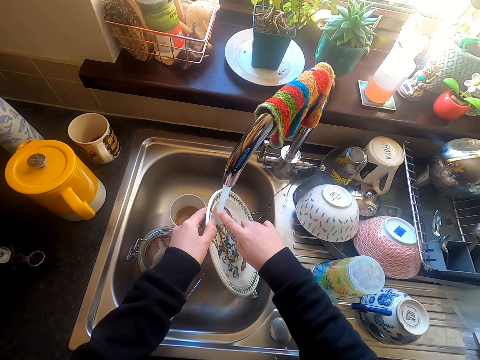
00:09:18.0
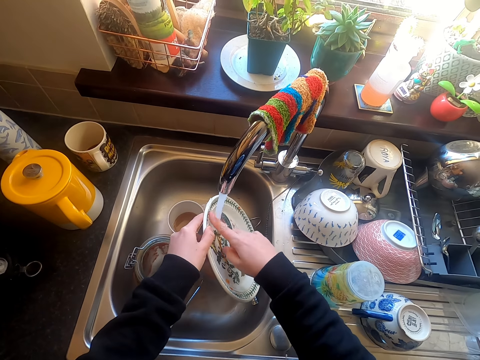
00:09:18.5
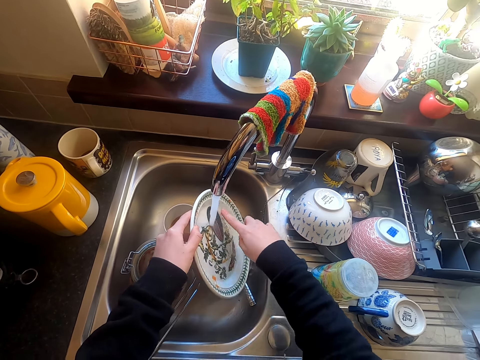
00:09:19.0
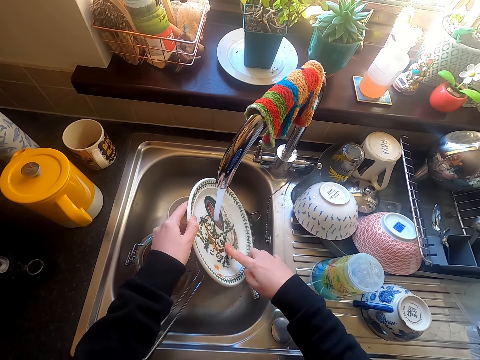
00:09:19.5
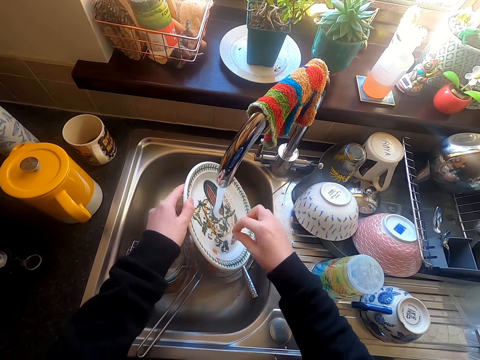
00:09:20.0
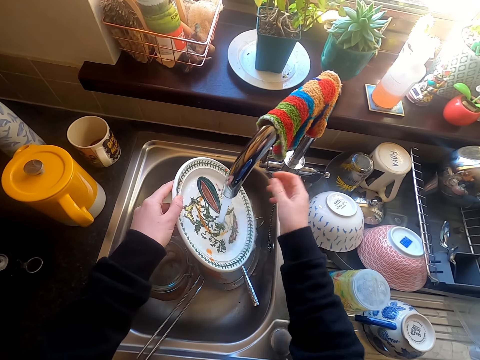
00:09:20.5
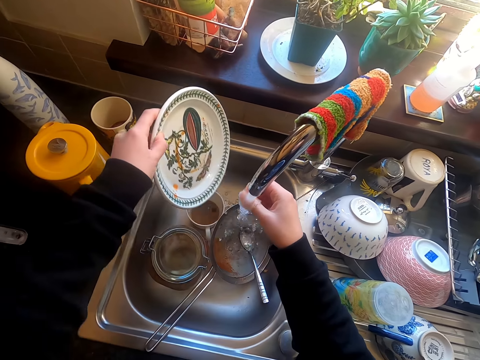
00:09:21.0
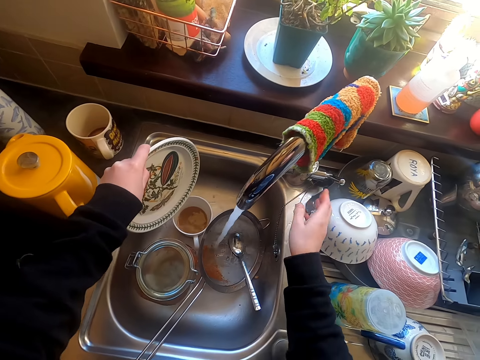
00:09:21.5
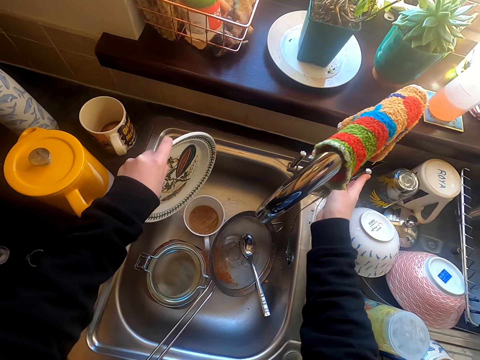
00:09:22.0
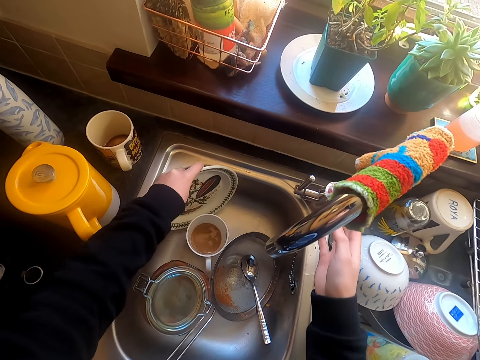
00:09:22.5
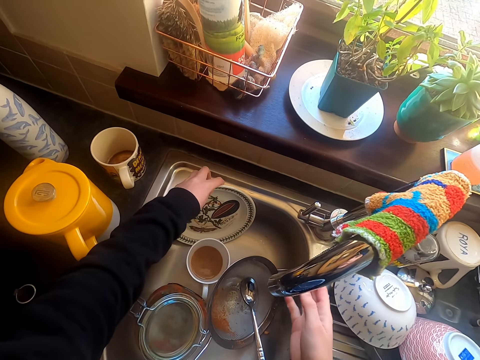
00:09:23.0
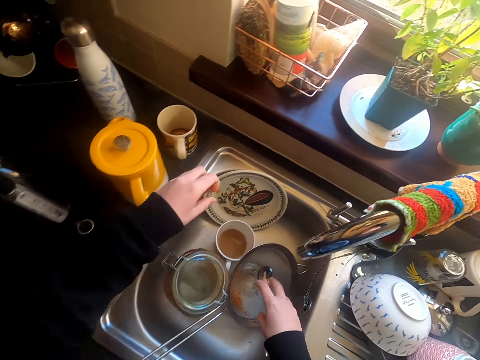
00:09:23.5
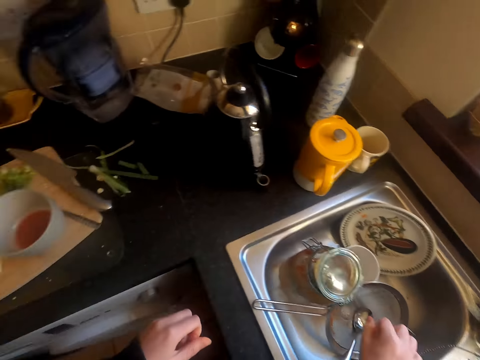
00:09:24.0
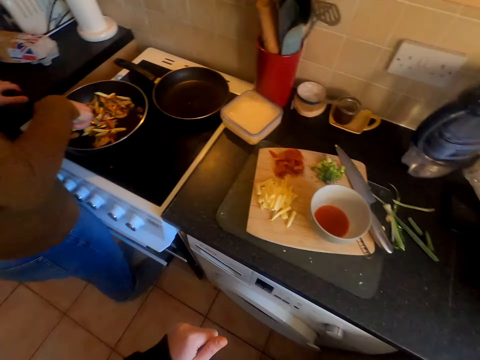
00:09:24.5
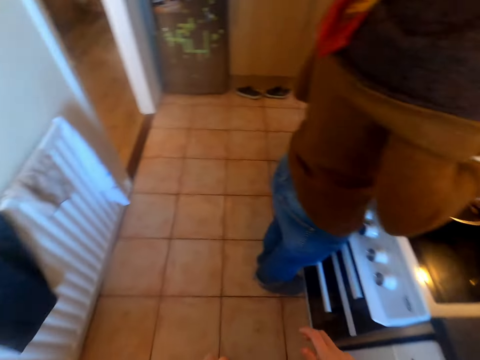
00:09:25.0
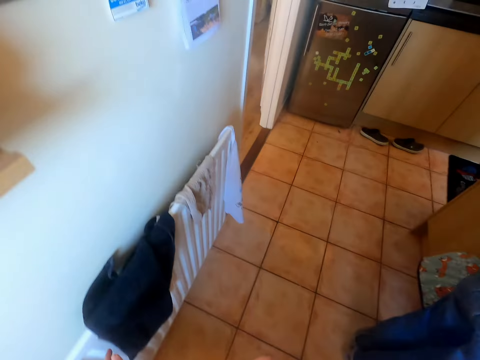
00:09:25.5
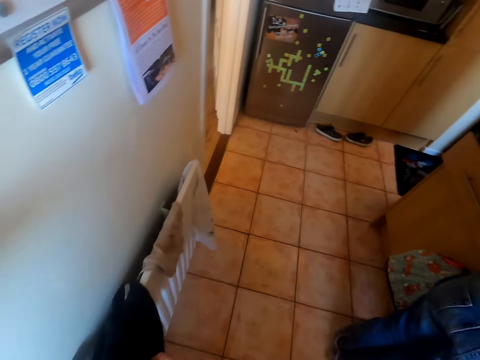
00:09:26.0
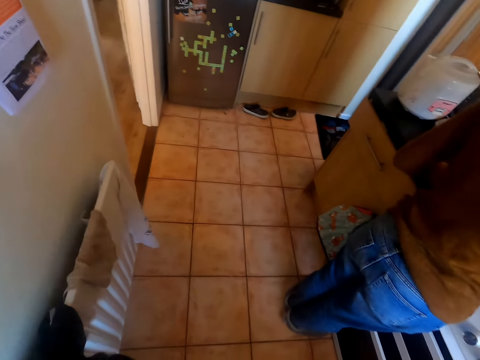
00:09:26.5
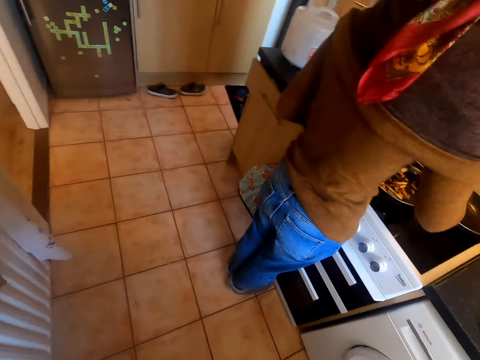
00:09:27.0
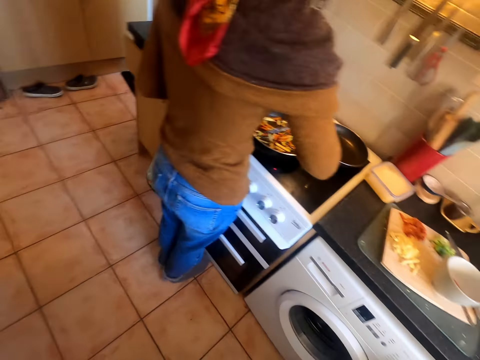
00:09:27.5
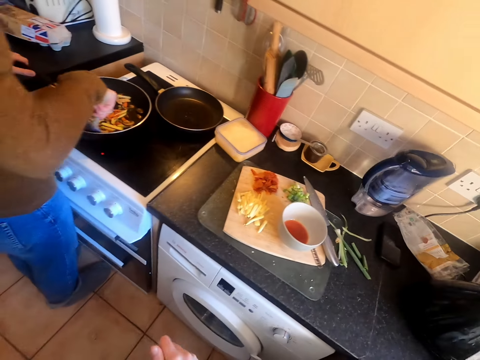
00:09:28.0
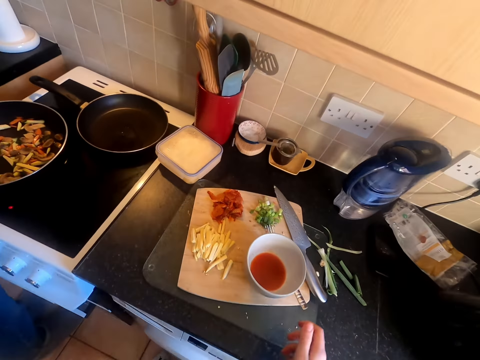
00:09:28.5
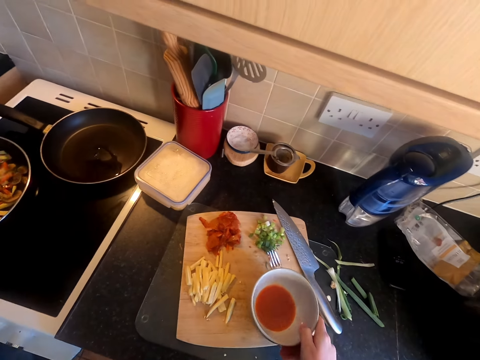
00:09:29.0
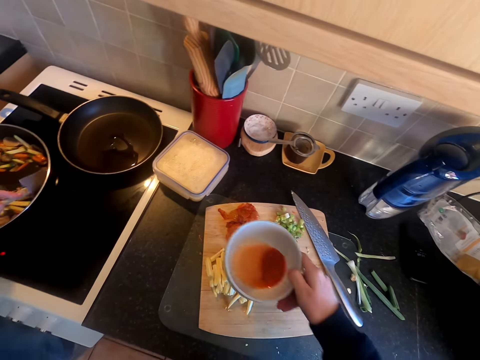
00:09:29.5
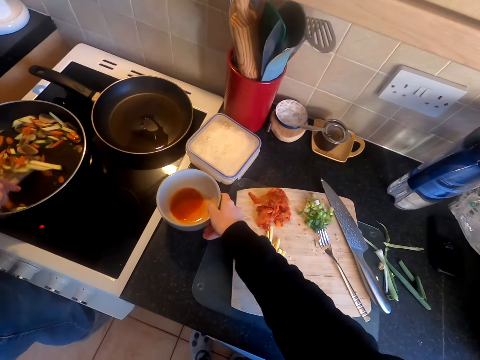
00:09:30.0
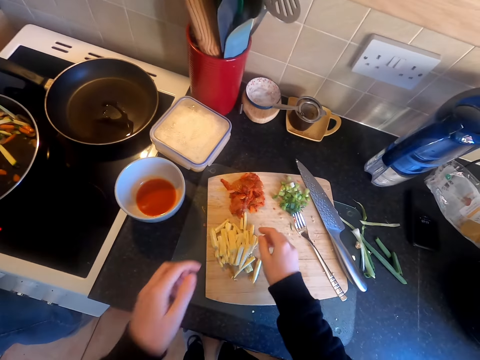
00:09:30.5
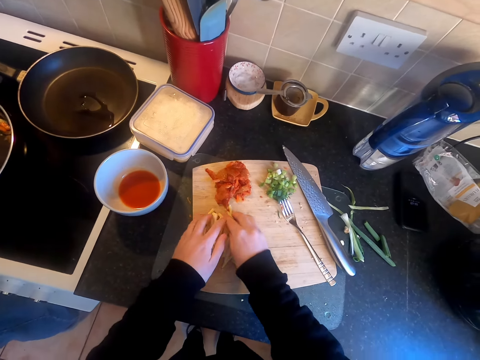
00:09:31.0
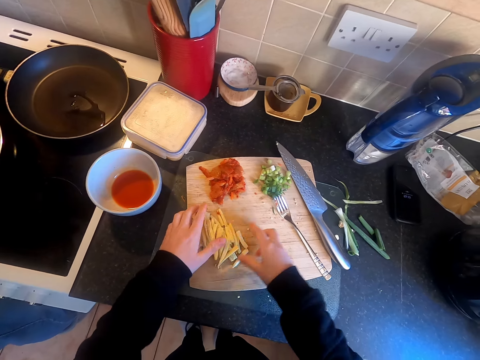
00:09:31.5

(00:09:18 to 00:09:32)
The camera wearer washes the plate with a finger in the tap. She puts the plate in the sink. She closes the tap. She walks around. She dries her hand with the towel. A man cooks something in a cooking pan. The camera wearer removes a bowl of something from the chopping board. She moves something on the countertop.

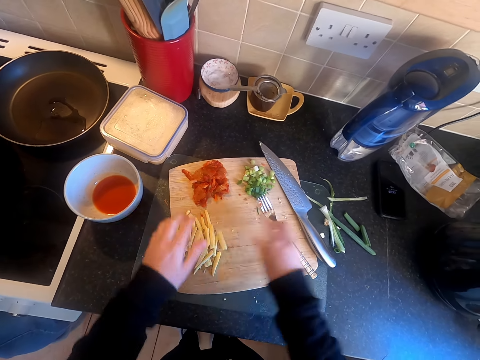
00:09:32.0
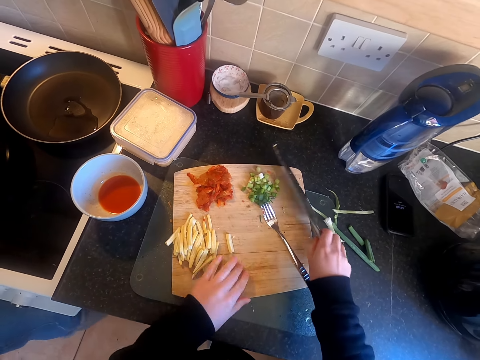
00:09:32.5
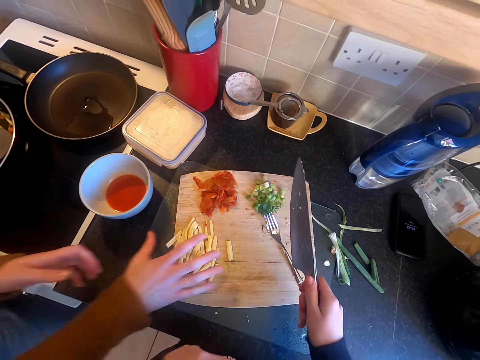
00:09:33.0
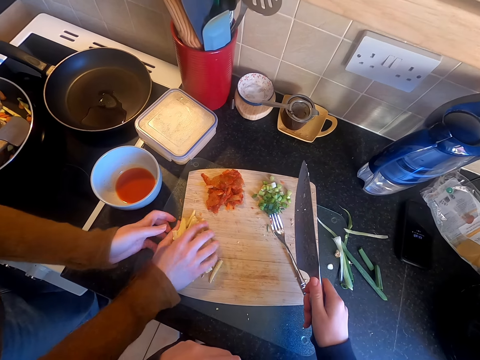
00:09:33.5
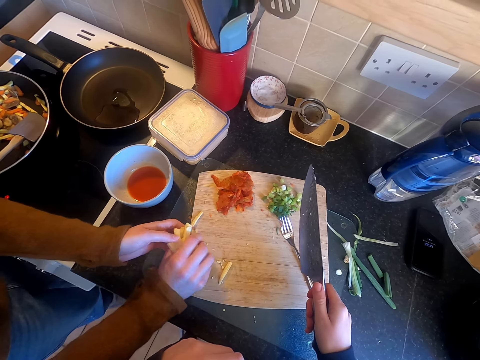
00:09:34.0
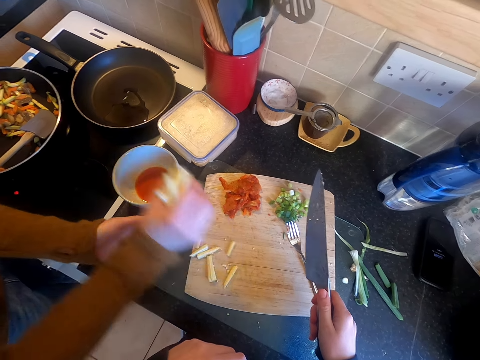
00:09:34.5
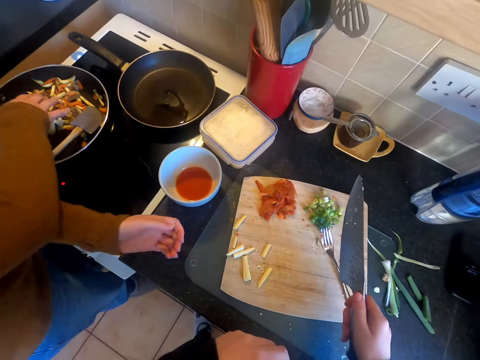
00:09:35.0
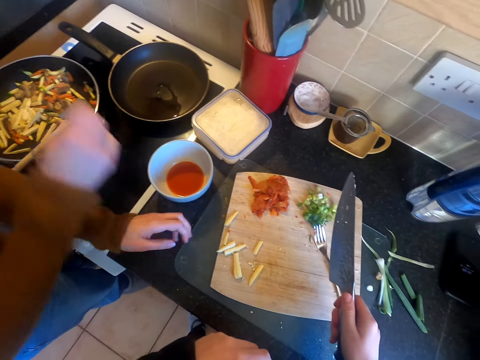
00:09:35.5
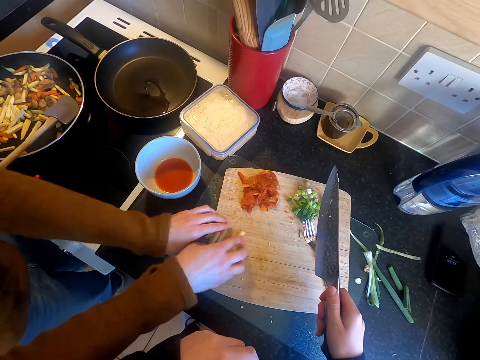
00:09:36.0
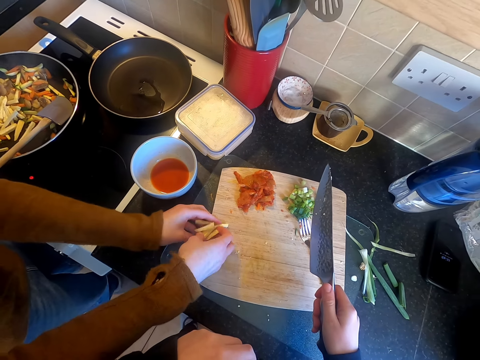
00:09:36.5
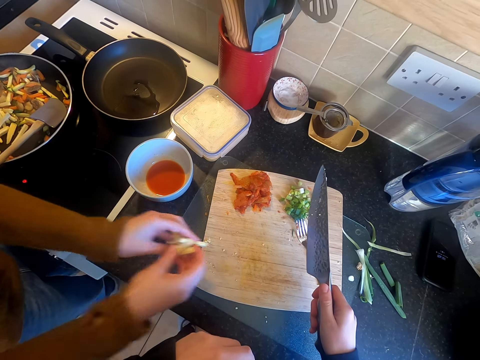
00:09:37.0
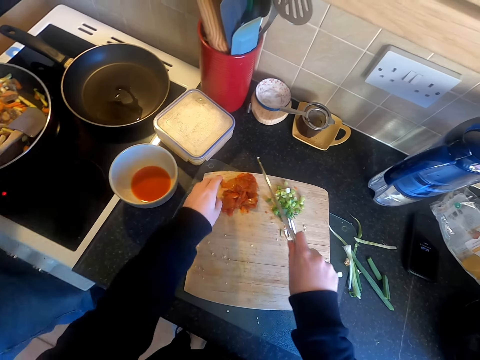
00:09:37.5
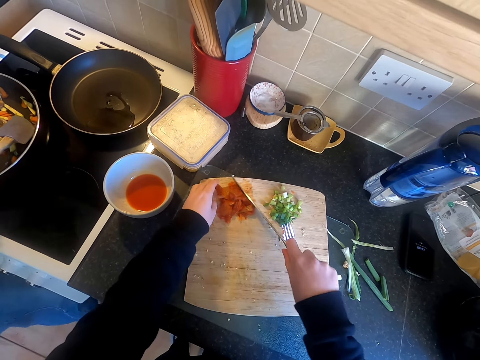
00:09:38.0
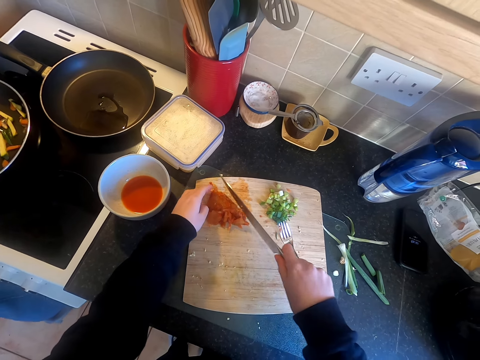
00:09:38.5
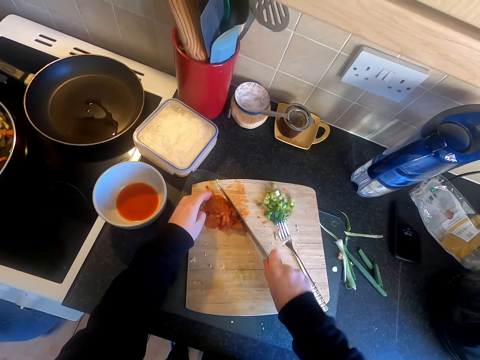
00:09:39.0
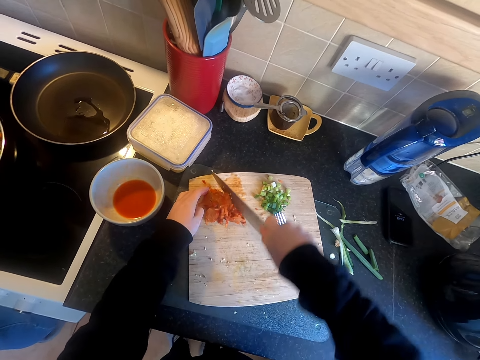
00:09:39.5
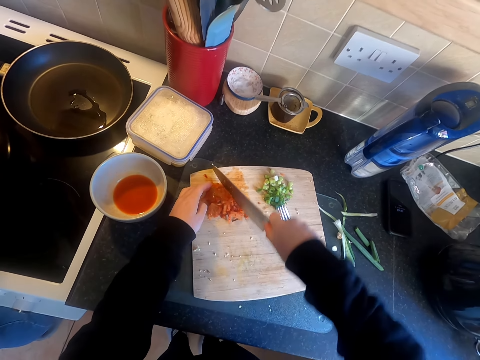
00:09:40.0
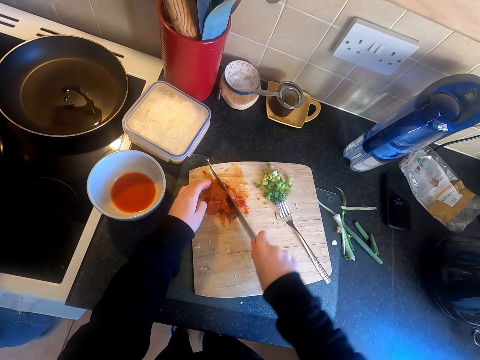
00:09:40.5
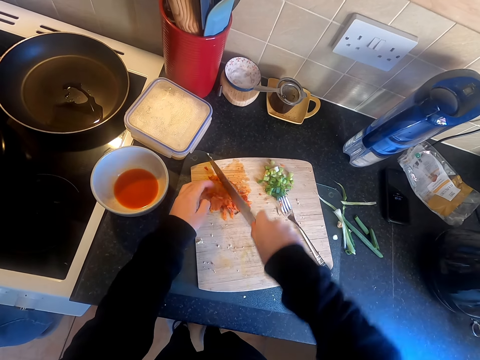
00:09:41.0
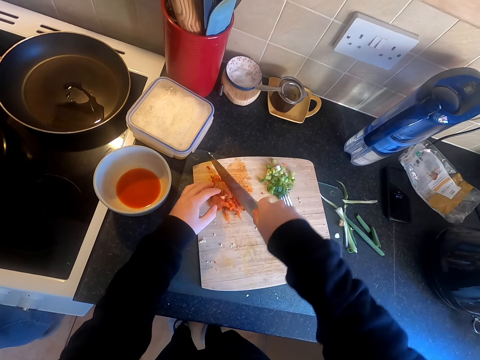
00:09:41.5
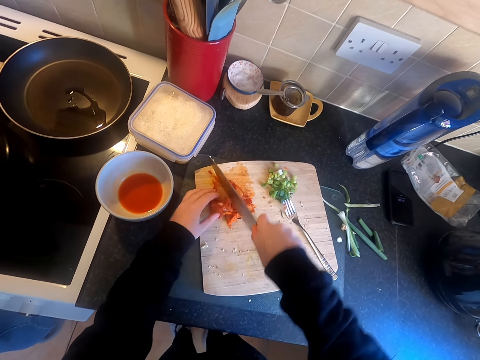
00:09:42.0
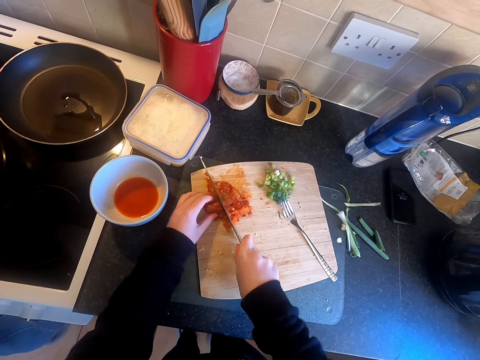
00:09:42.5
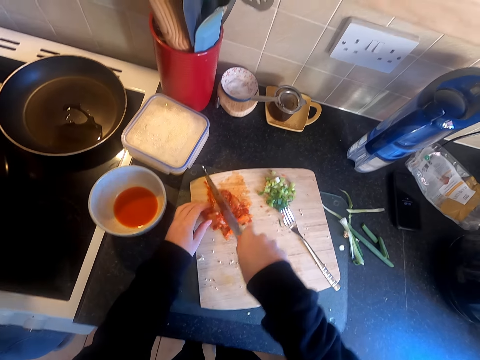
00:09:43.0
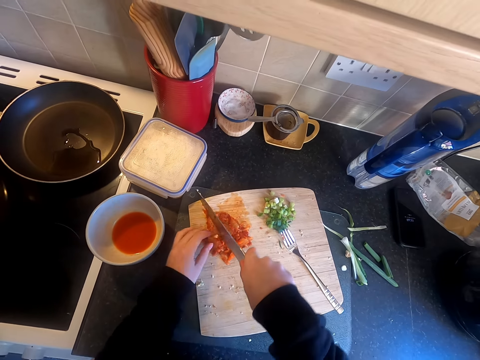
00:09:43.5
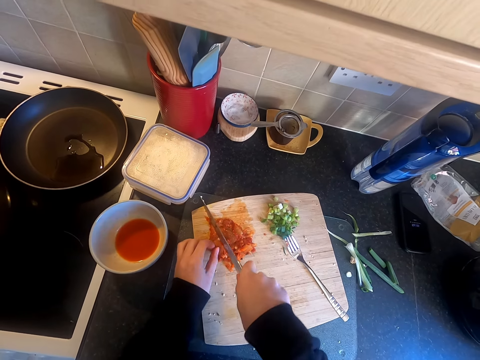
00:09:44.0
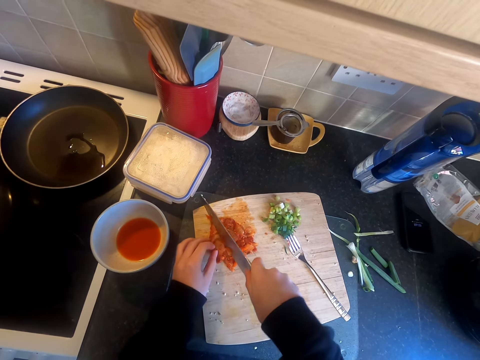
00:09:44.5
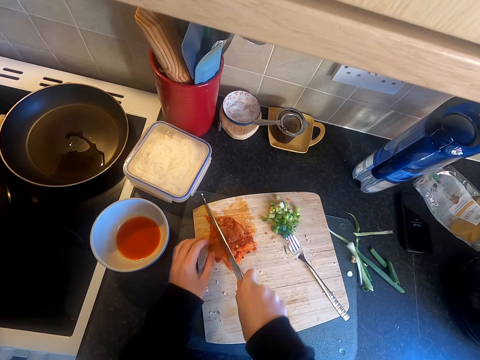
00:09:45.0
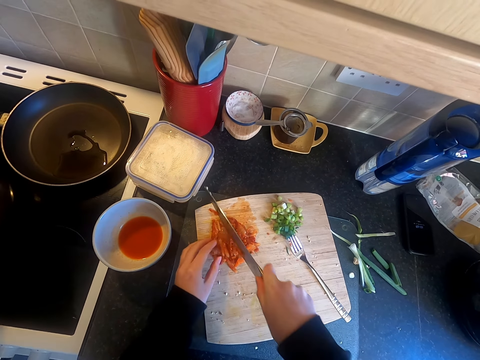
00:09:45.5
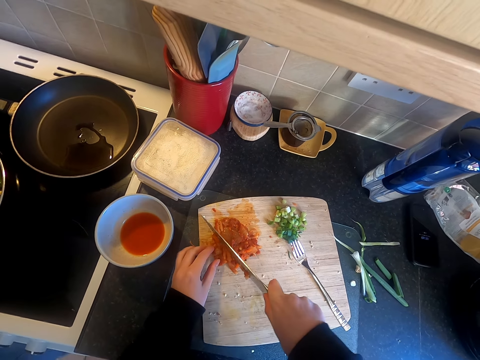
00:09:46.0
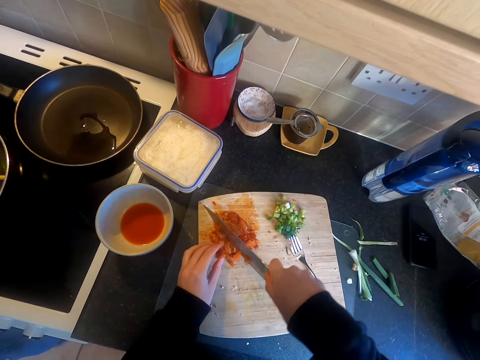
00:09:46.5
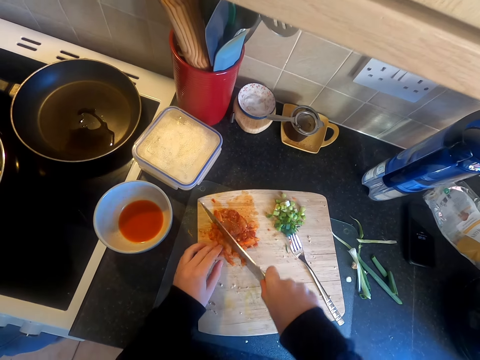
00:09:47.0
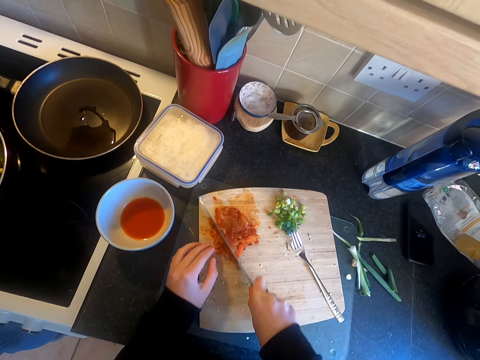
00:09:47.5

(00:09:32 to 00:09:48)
The camera wearer assembles something on the cutting board. They pick up a knife. A woman takes potatoes from the chopping board. The camera wearer puts something in a cooking pan. They move something in the cutting board with the knife. They cut something on the chopping board with the knife.
